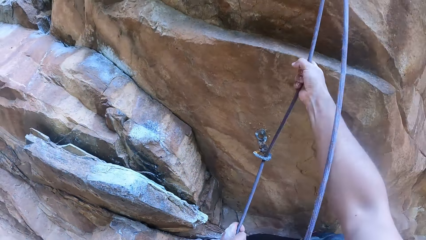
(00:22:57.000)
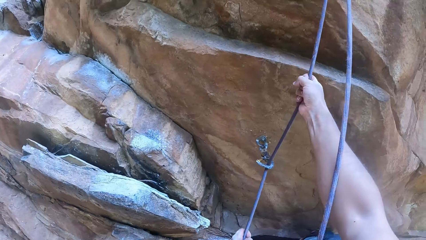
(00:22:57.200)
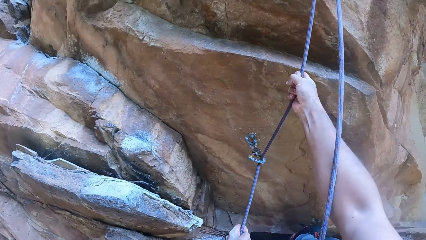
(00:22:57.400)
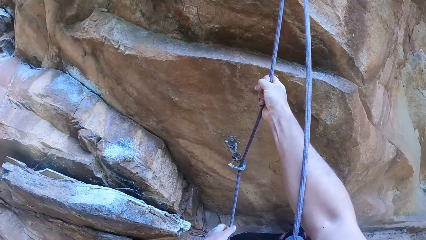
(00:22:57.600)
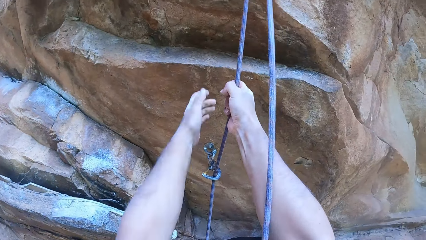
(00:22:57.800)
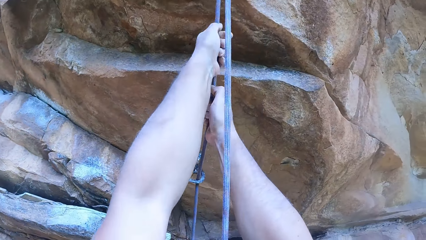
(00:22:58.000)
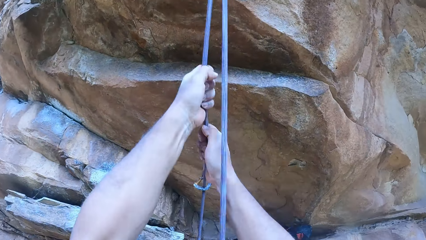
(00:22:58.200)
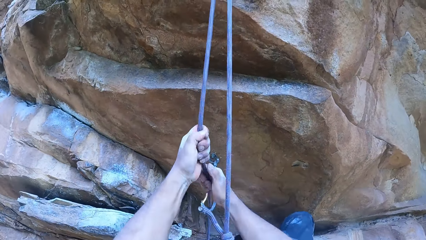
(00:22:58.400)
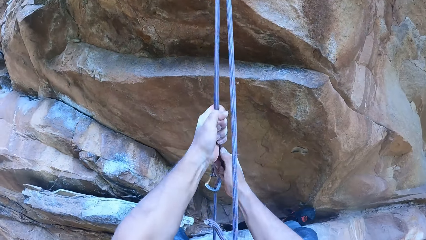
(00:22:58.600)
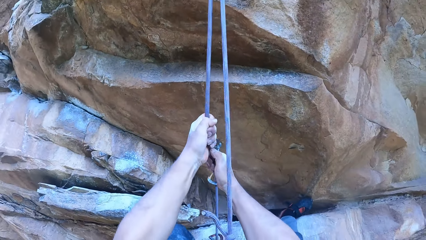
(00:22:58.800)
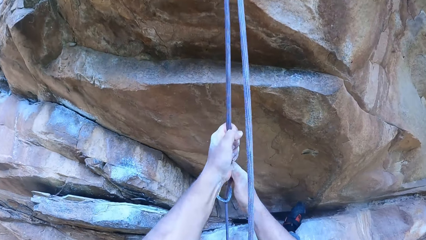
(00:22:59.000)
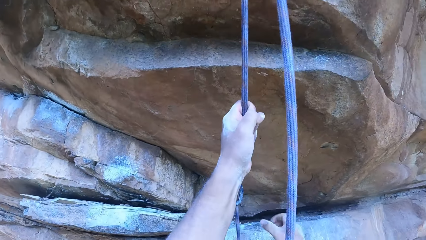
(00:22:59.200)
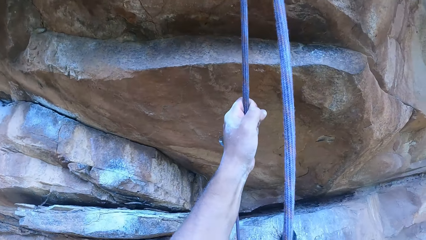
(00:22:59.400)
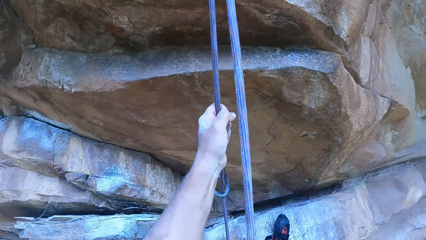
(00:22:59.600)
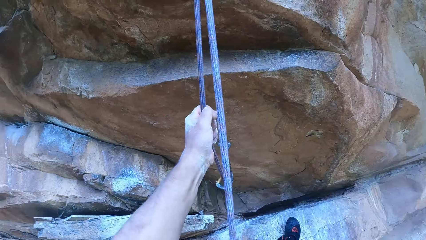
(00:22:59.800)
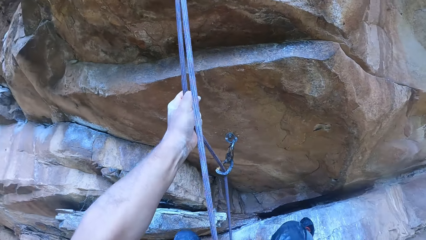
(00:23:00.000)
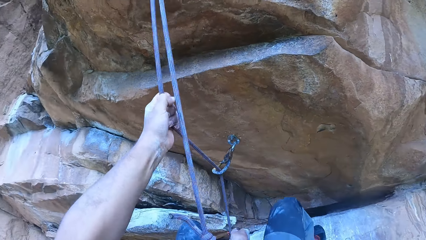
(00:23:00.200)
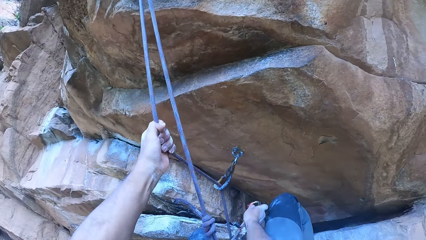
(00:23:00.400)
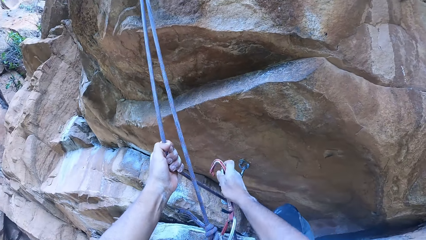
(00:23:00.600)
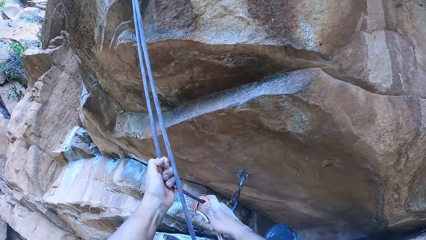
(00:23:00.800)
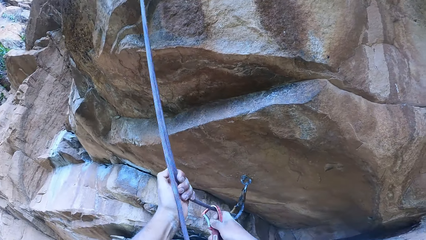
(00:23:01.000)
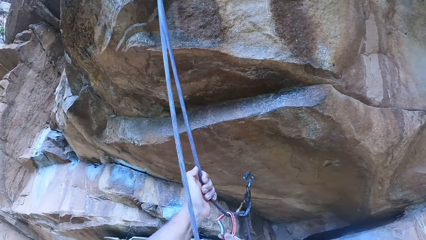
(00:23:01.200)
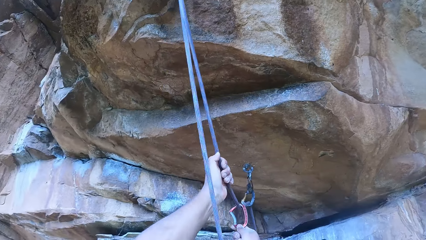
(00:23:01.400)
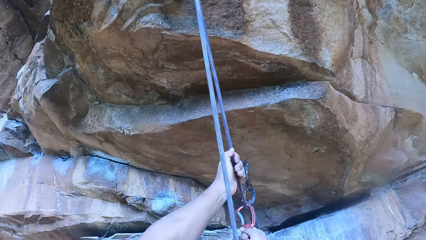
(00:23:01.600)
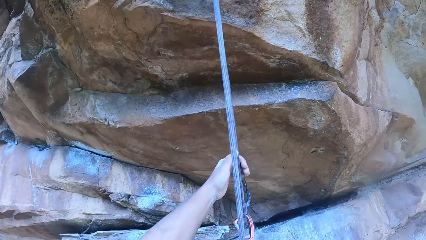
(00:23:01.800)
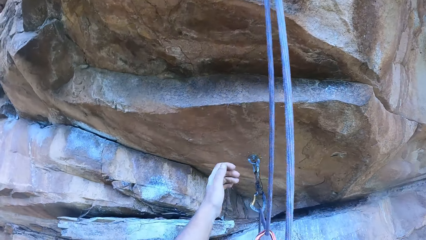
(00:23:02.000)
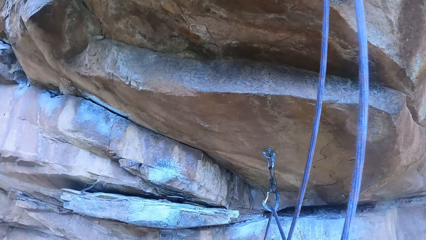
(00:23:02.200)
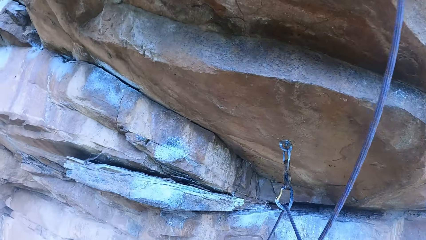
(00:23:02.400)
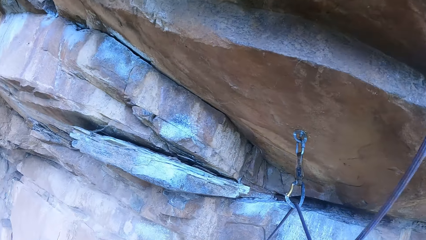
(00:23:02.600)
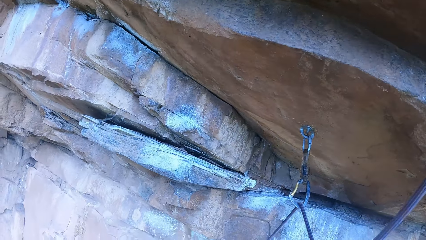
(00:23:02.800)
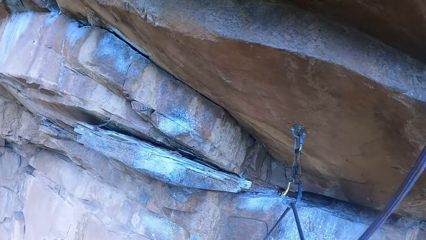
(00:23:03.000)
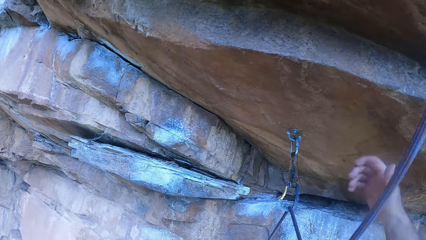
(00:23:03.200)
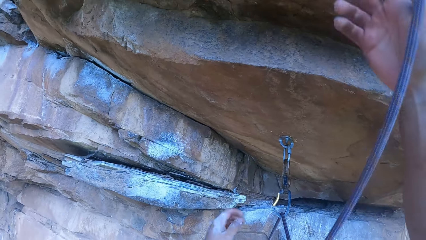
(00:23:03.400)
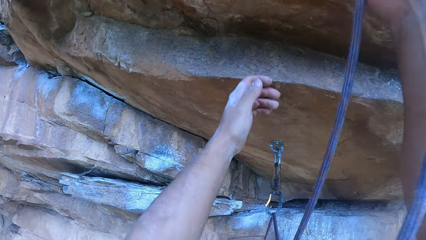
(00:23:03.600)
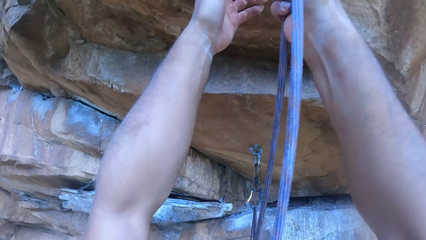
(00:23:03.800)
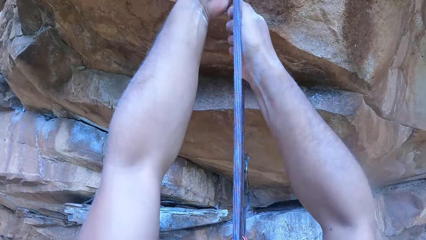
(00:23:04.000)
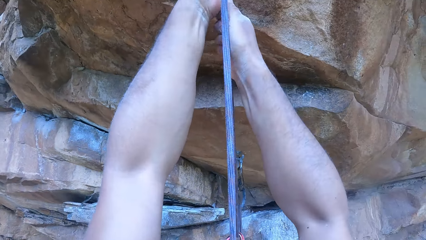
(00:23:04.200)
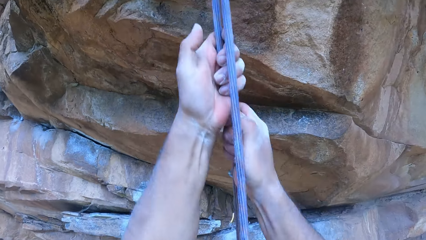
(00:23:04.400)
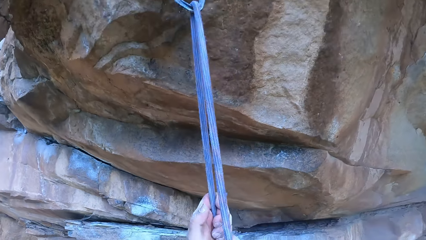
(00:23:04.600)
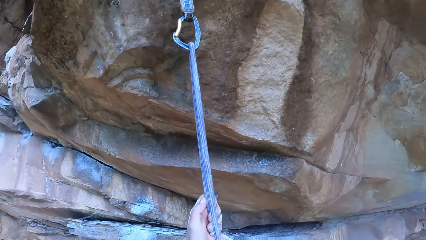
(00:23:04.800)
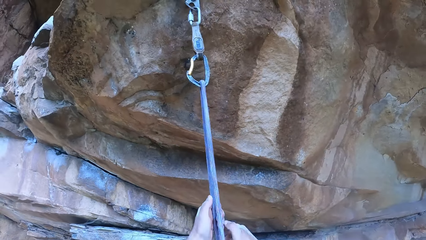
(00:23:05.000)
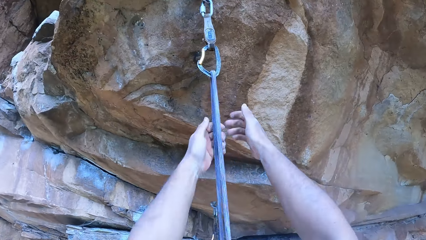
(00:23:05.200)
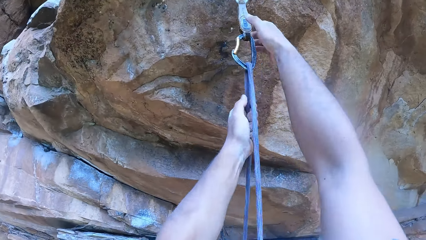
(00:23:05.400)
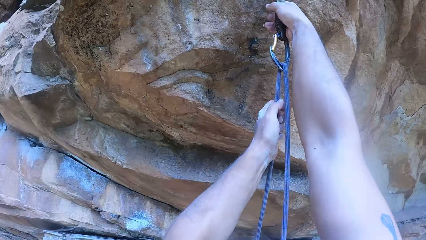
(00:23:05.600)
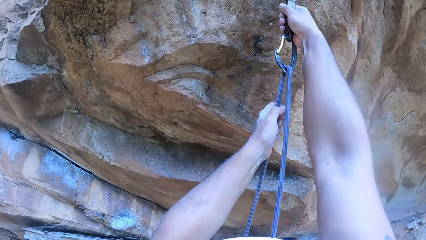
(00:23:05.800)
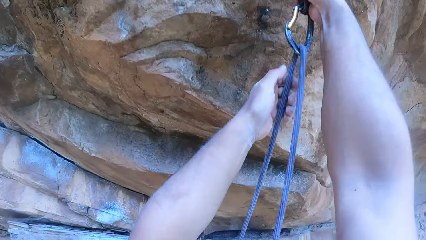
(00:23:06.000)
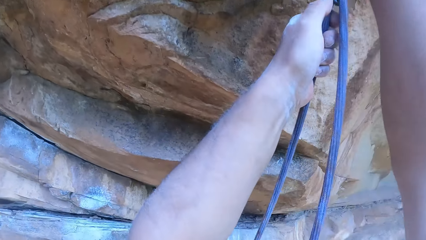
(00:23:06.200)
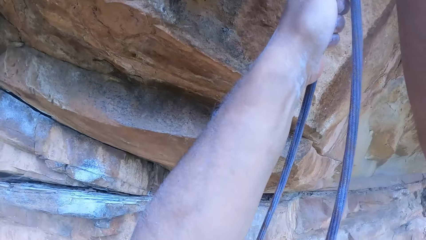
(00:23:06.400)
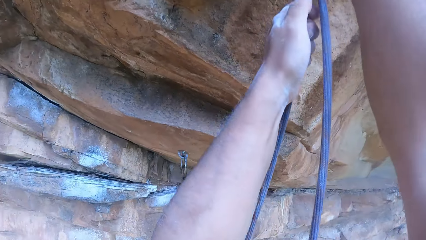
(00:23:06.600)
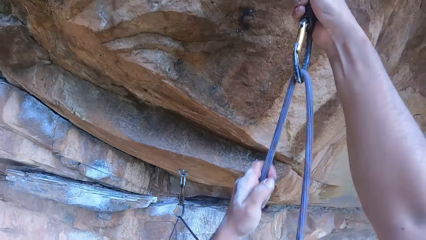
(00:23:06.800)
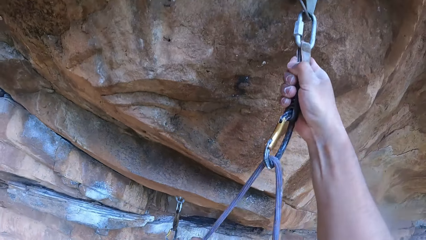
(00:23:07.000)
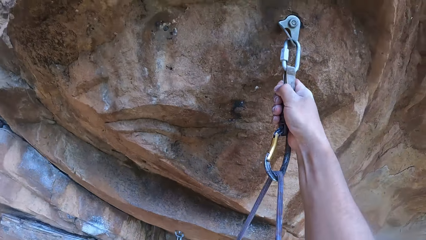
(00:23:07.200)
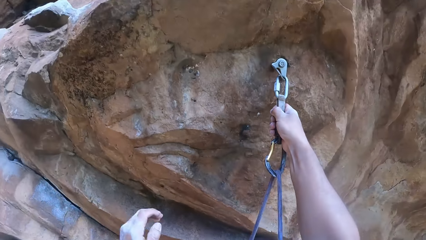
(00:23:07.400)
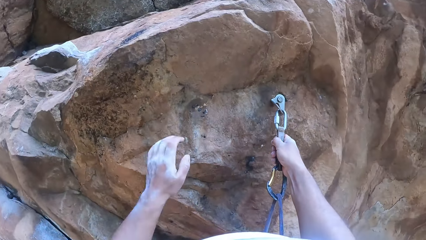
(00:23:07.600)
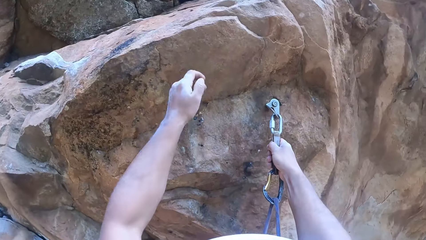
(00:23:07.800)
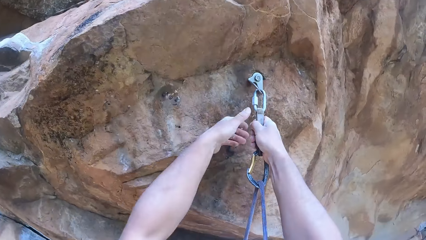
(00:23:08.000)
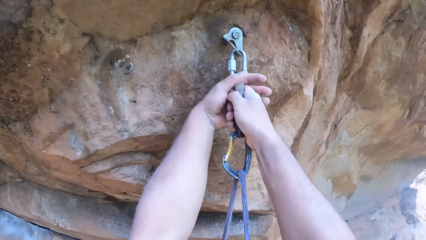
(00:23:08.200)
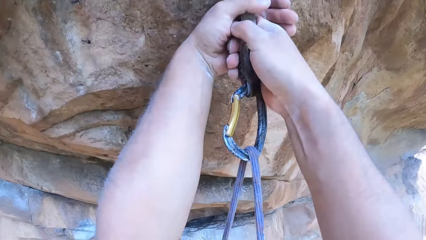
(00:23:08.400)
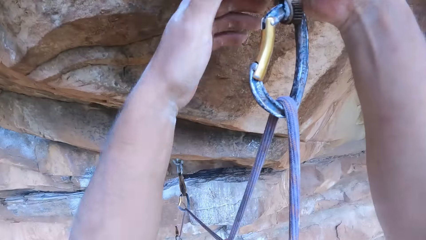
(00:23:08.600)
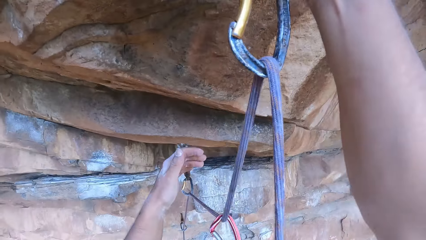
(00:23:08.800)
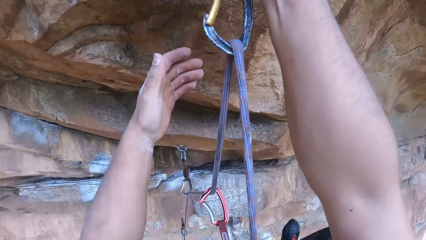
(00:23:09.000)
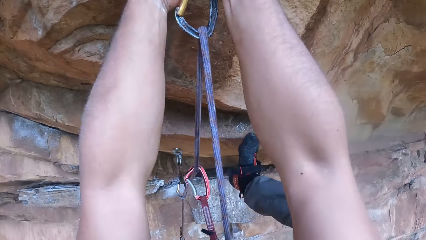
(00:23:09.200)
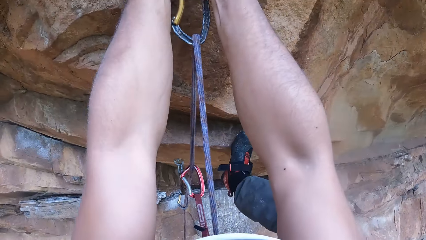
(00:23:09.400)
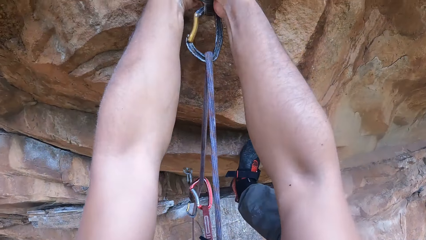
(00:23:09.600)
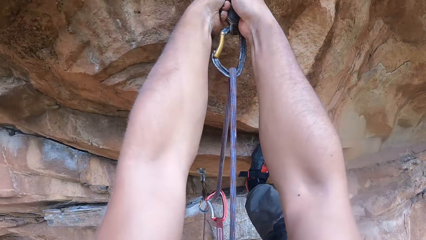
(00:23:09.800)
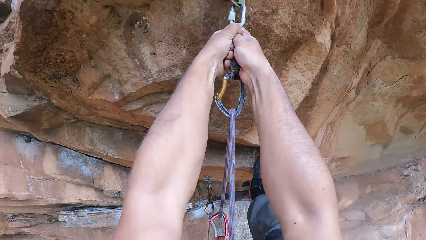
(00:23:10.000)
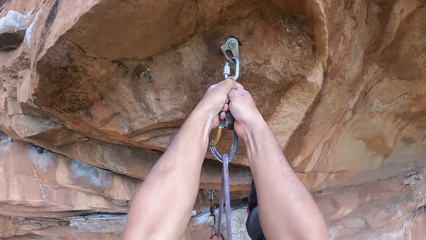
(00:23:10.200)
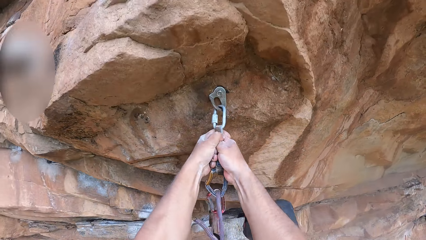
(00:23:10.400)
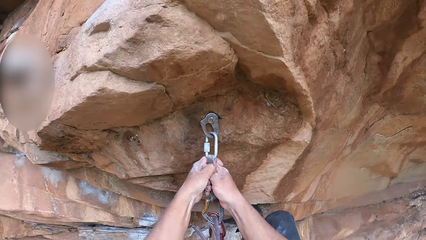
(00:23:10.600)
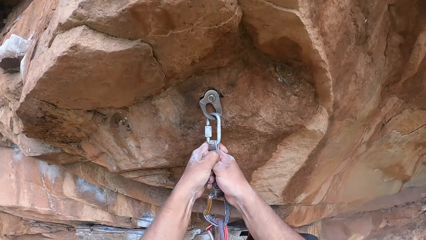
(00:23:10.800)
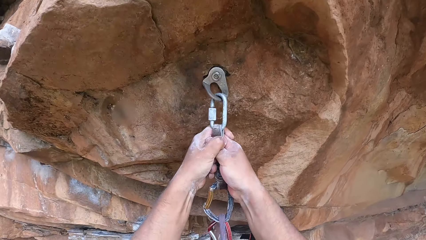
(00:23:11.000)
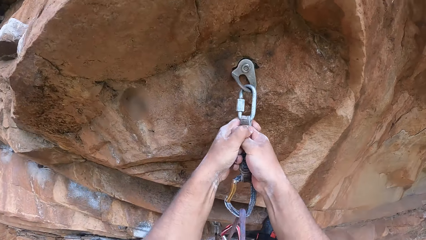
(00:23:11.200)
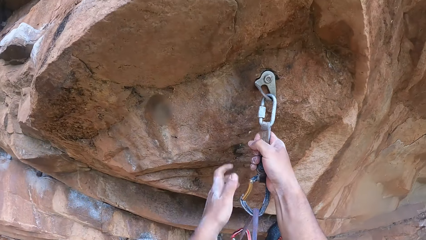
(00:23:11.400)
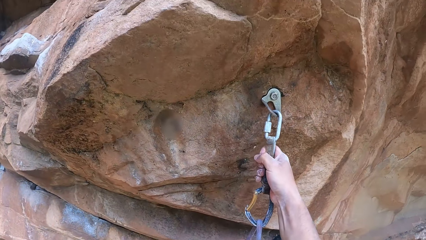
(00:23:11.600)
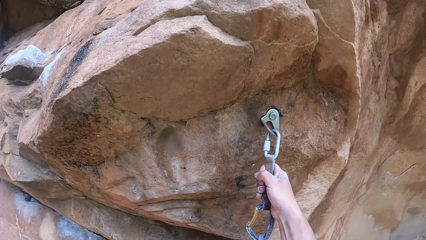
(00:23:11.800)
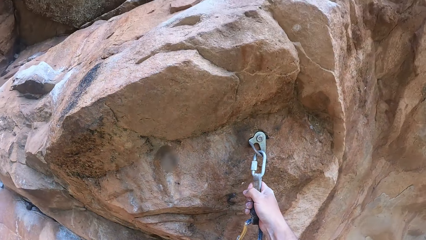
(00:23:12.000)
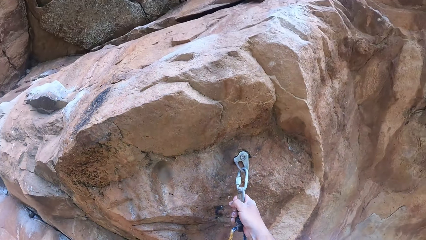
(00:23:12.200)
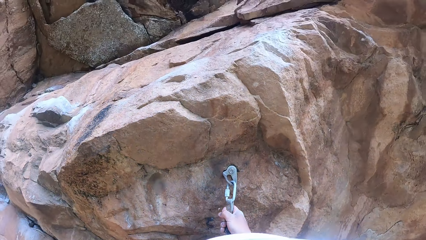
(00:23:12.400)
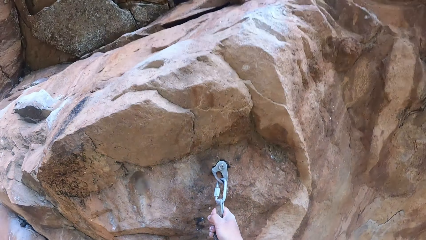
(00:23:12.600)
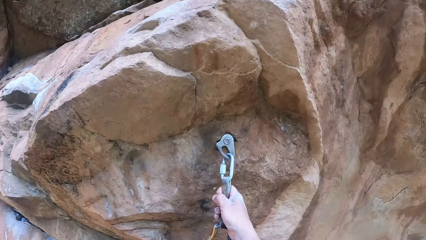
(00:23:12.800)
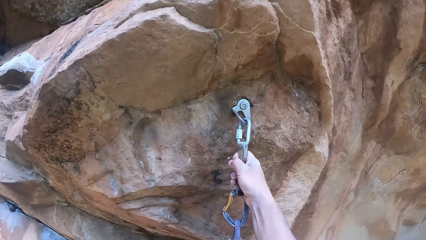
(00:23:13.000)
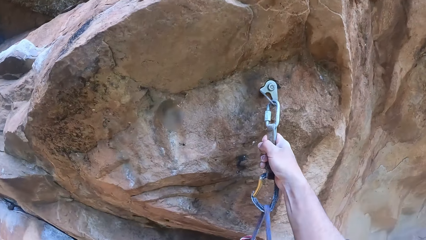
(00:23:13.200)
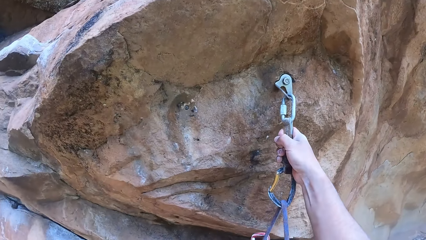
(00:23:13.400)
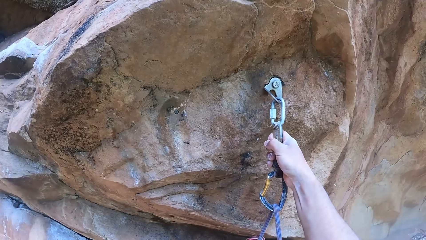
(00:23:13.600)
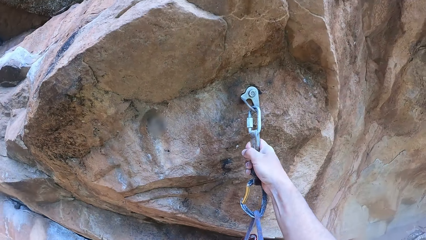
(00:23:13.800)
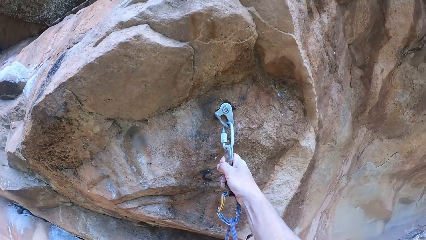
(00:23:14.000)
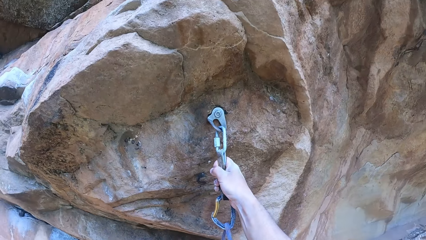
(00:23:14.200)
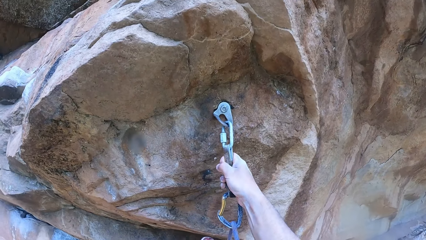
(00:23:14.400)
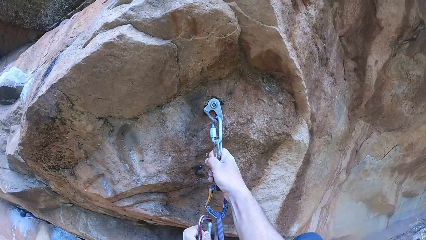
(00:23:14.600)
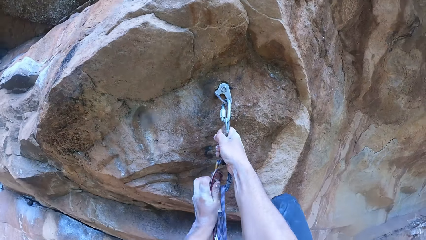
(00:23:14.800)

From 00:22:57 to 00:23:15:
The camera wearer puts the hook on the rope. They pull the rope. They hold the rope with both hands. They climb up the rock. They look around.
